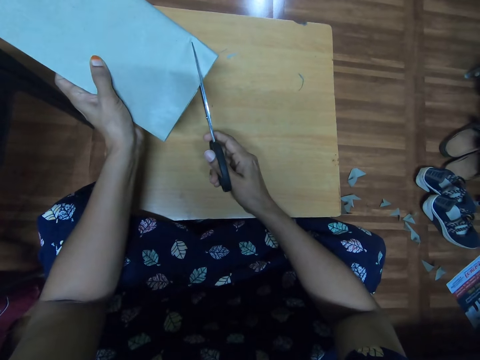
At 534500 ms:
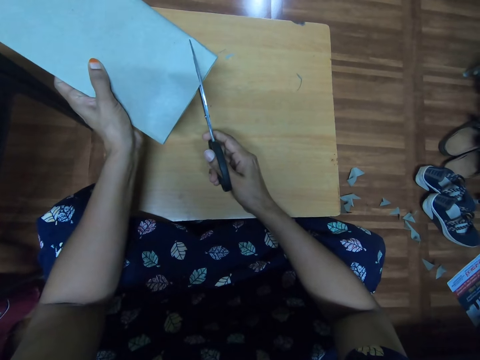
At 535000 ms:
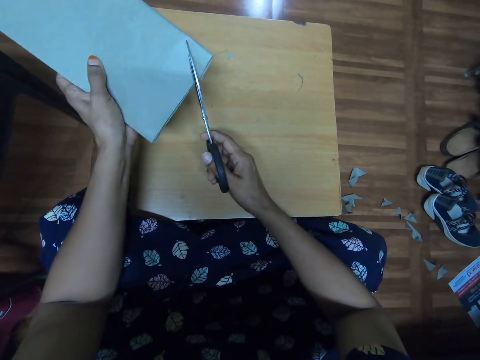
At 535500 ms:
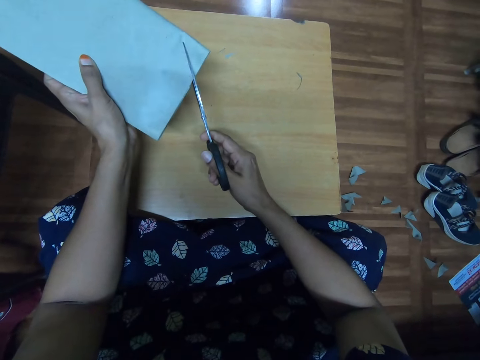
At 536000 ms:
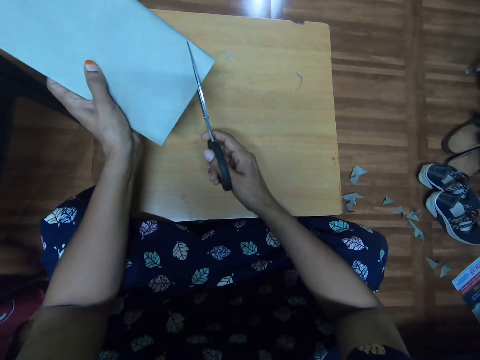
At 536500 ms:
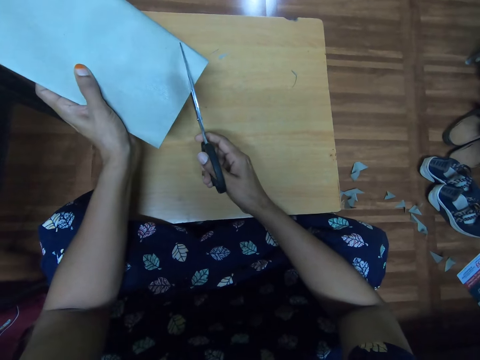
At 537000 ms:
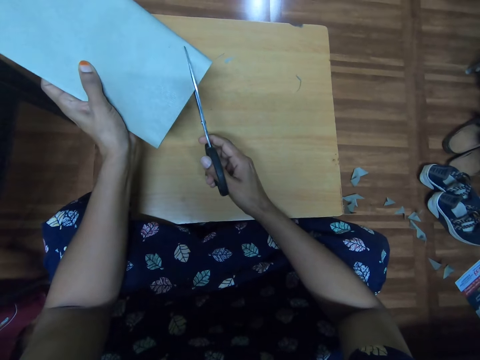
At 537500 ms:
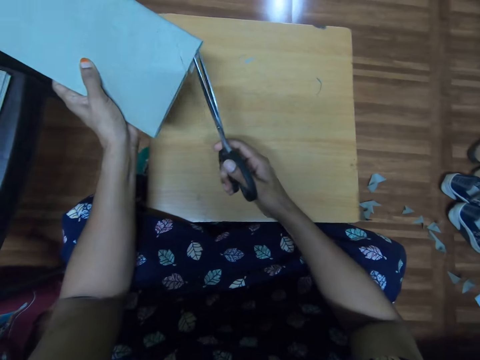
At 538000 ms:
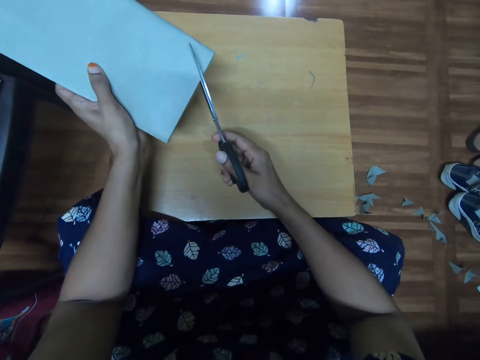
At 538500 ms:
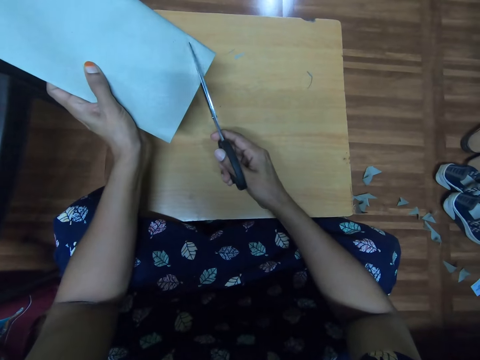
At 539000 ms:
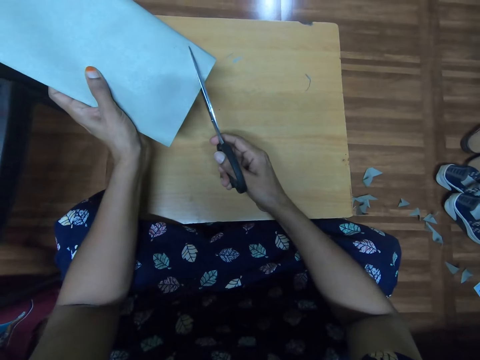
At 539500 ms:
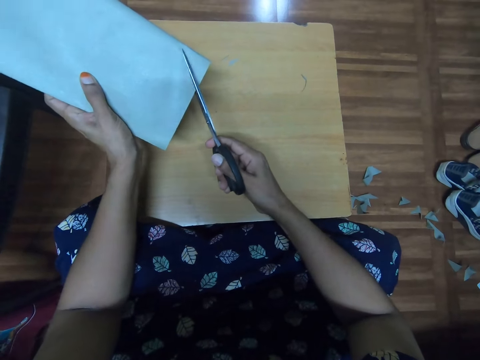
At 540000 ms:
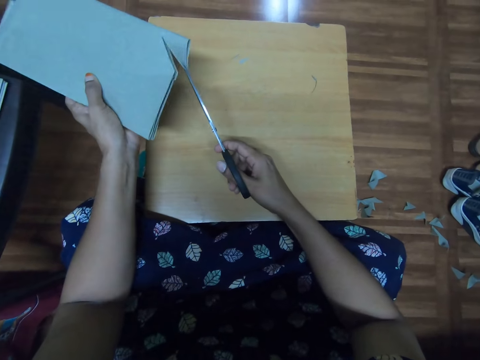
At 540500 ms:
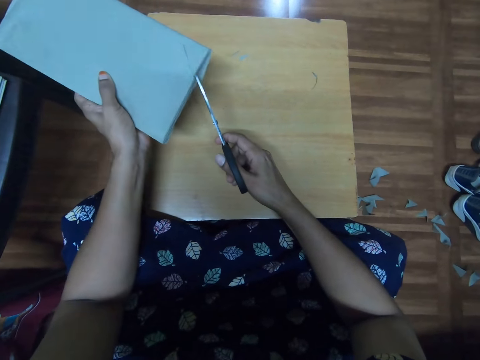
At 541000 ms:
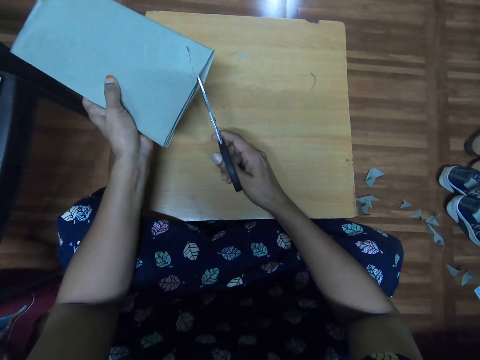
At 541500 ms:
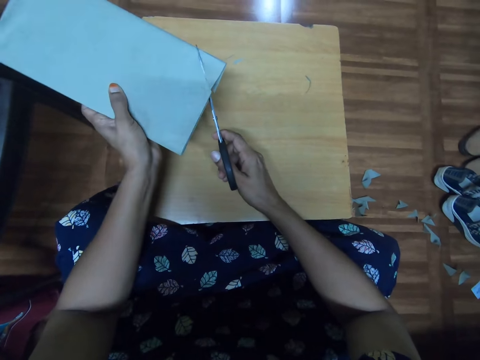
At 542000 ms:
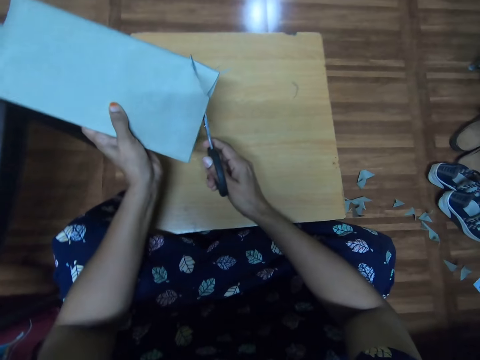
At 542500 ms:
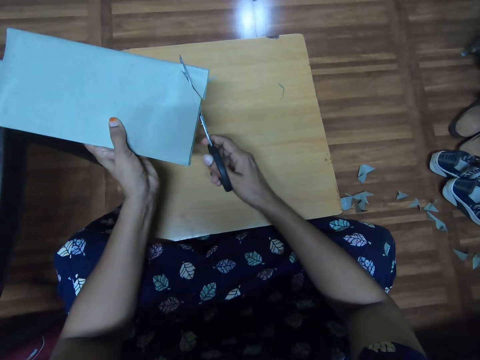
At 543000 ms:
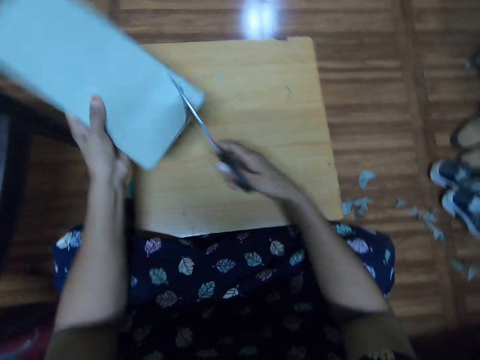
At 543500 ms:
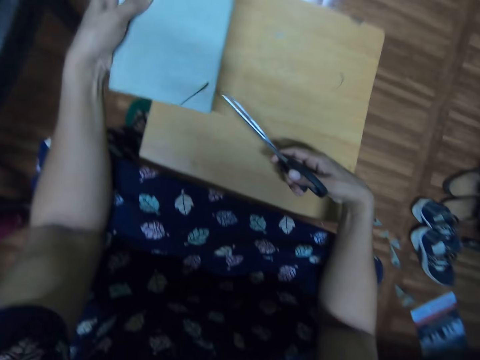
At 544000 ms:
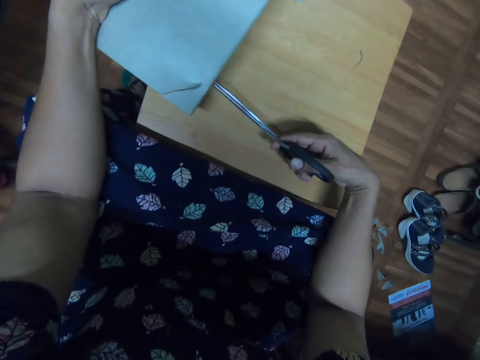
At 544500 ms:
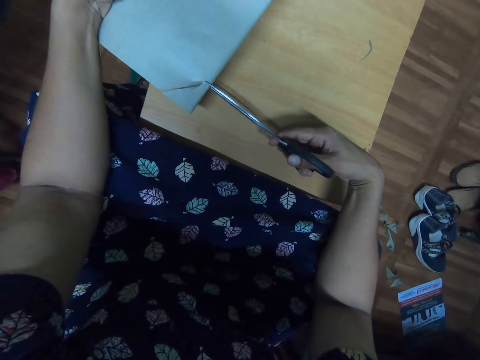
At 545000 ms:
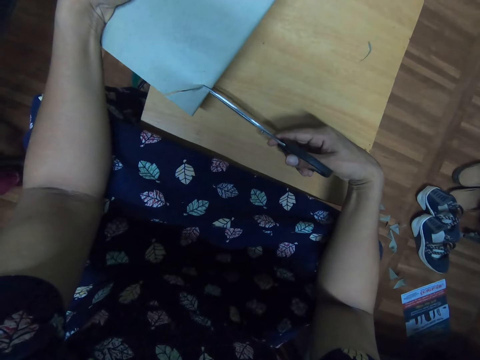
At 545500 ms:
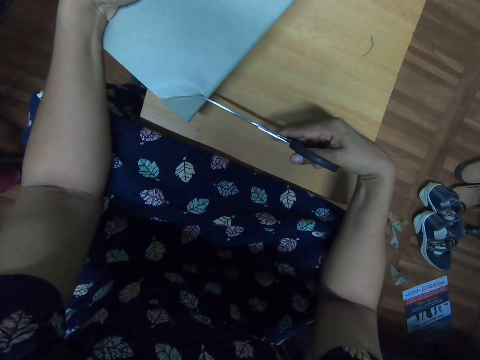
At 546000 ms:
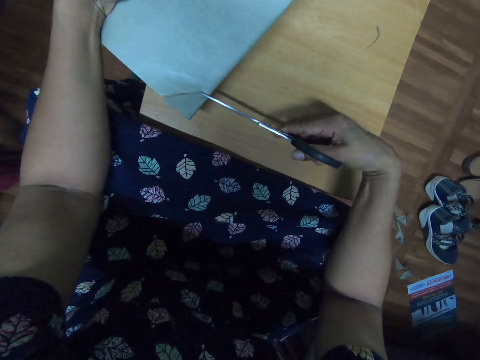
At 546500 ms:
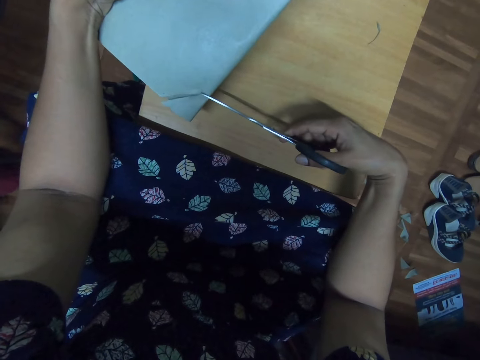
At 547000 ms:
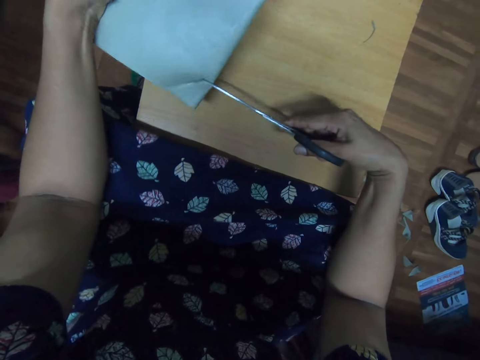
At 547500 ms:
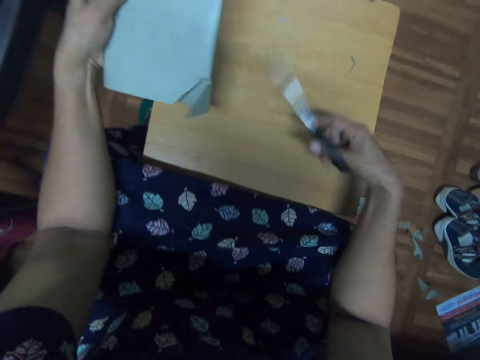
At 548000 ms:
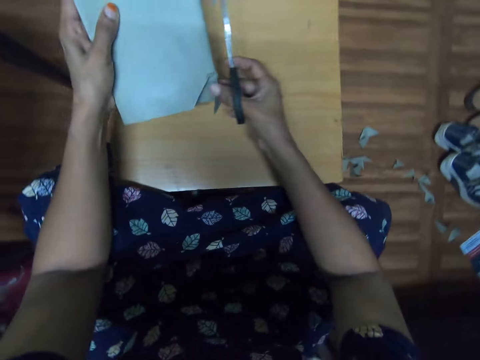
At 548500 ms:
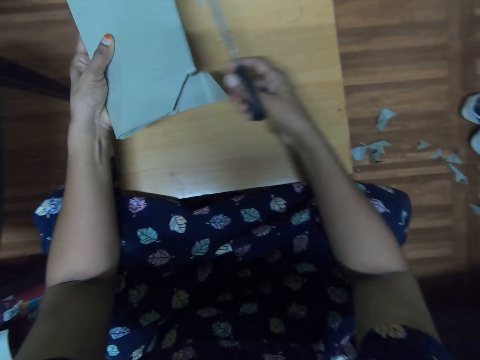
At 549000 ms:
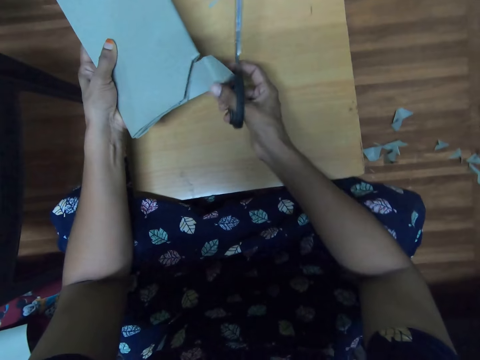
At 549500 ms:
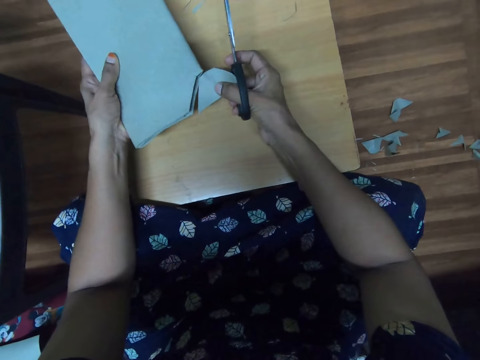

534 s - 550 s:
The camera wearer turns the book. They cut the cover. They remove the piece of cover with a hand.

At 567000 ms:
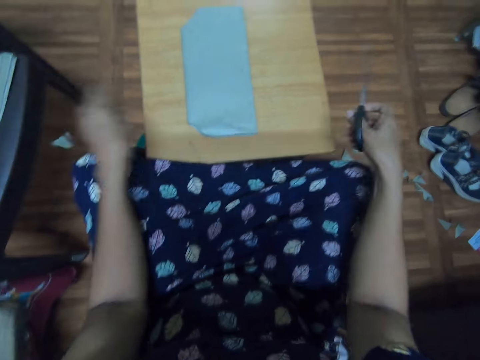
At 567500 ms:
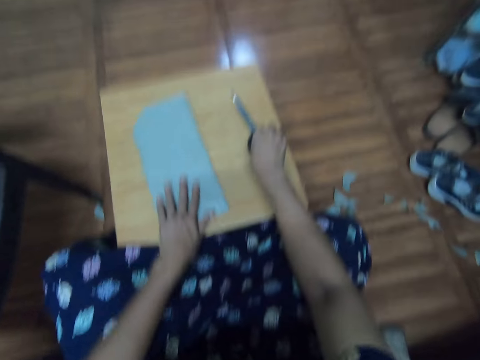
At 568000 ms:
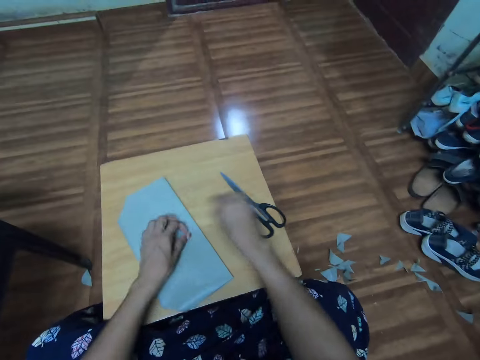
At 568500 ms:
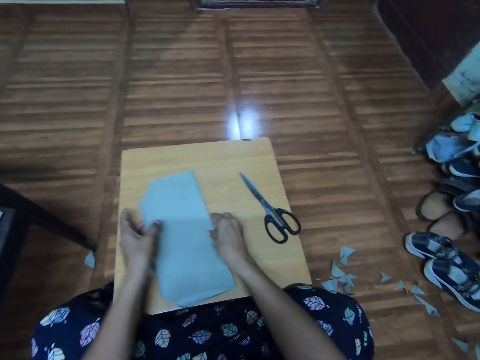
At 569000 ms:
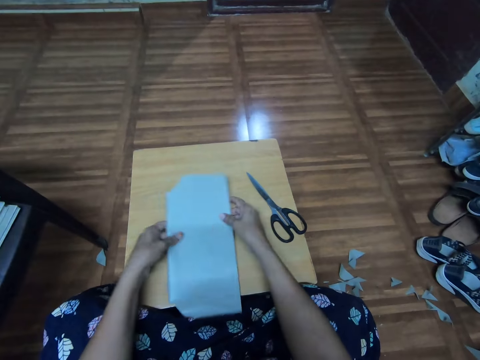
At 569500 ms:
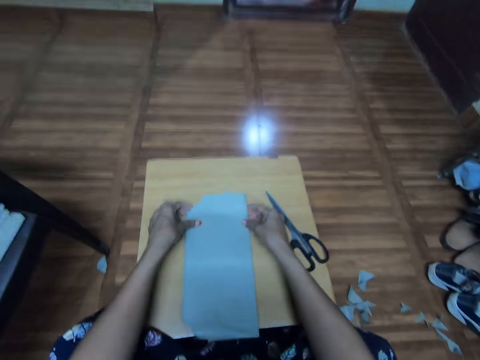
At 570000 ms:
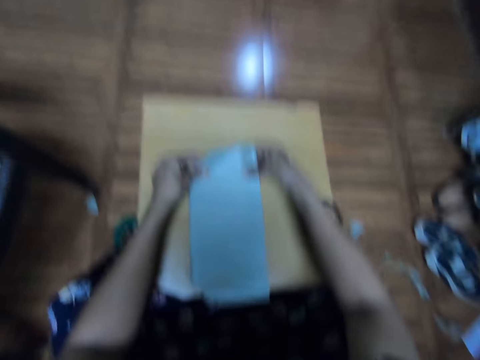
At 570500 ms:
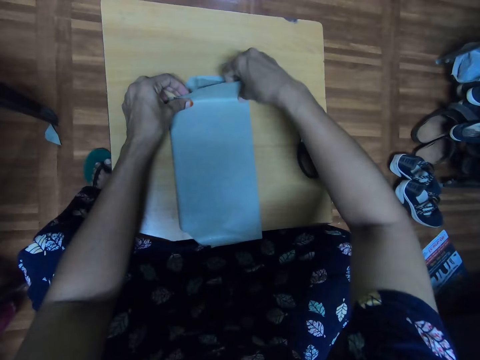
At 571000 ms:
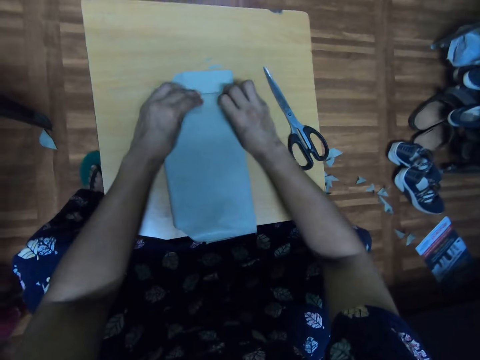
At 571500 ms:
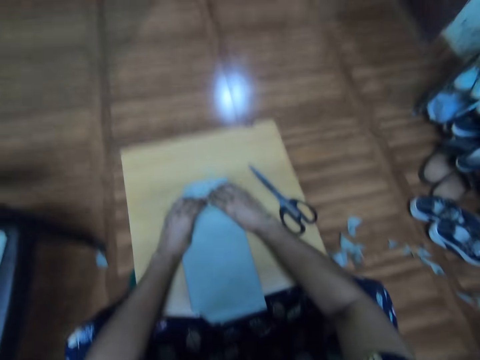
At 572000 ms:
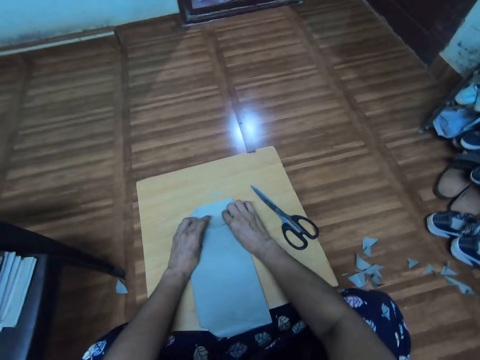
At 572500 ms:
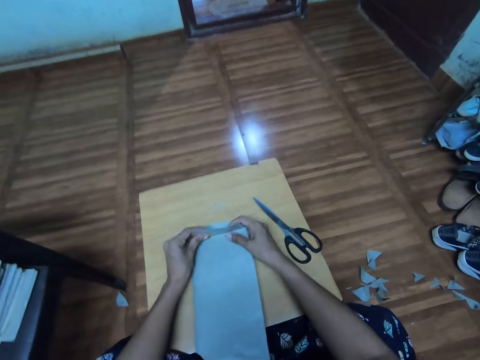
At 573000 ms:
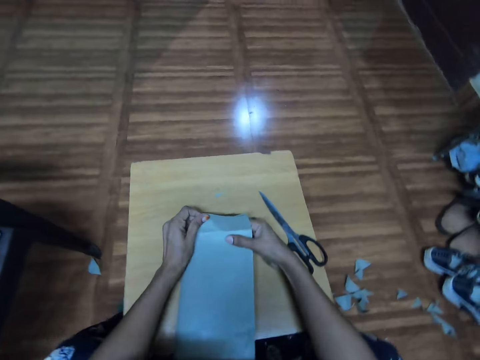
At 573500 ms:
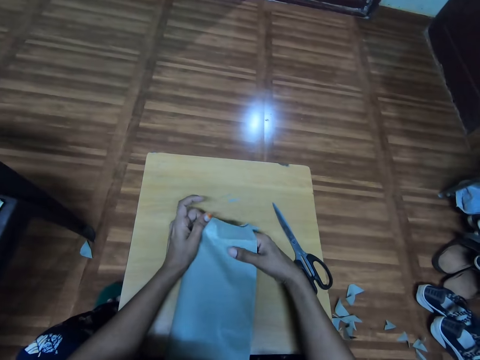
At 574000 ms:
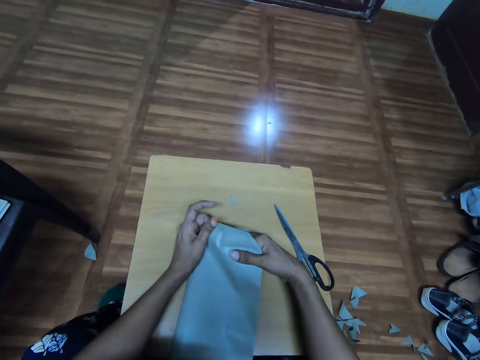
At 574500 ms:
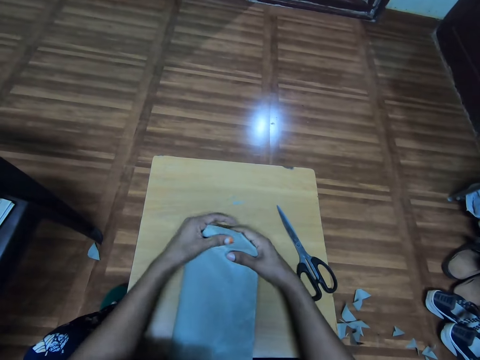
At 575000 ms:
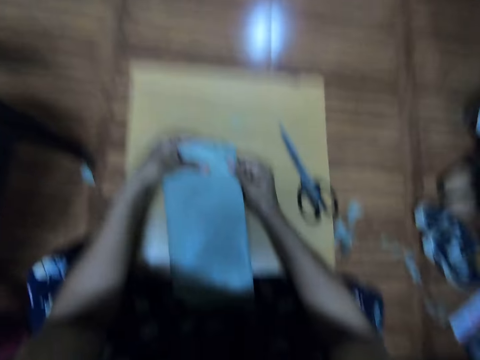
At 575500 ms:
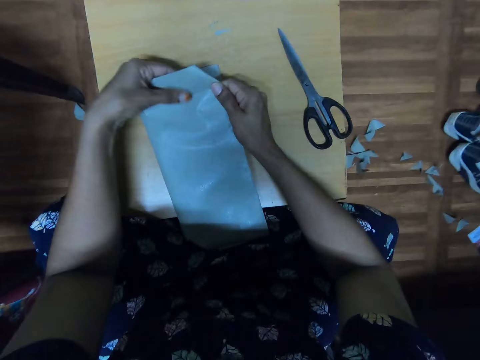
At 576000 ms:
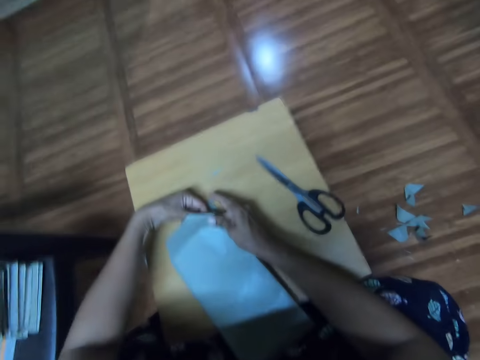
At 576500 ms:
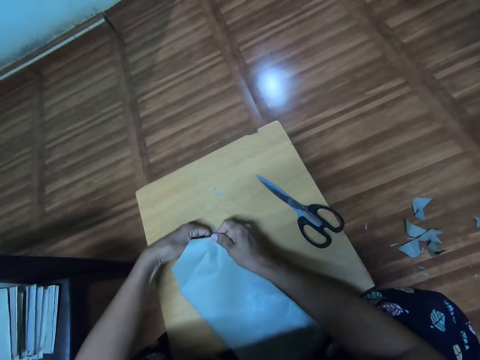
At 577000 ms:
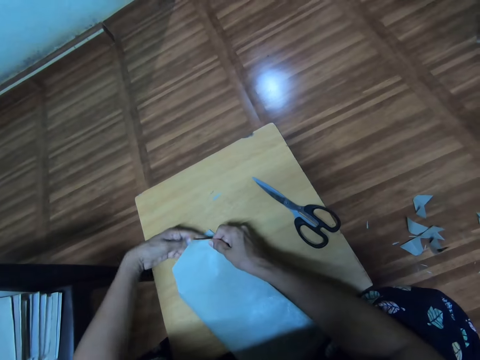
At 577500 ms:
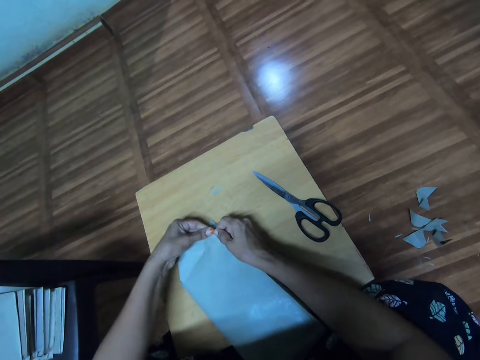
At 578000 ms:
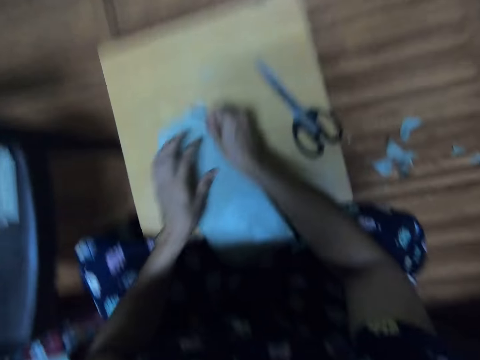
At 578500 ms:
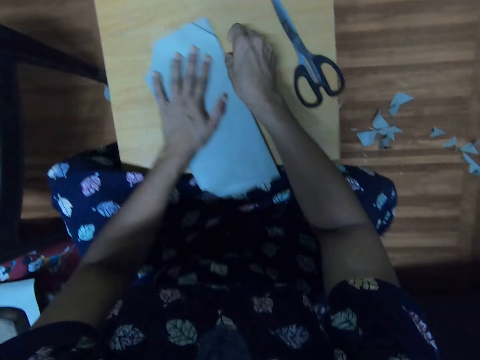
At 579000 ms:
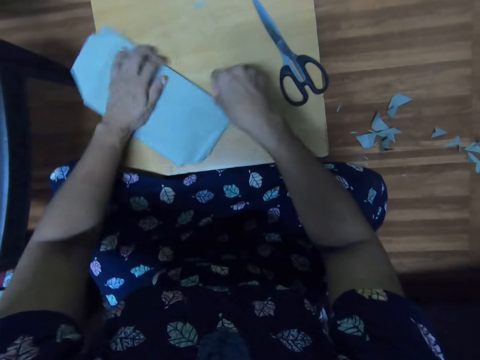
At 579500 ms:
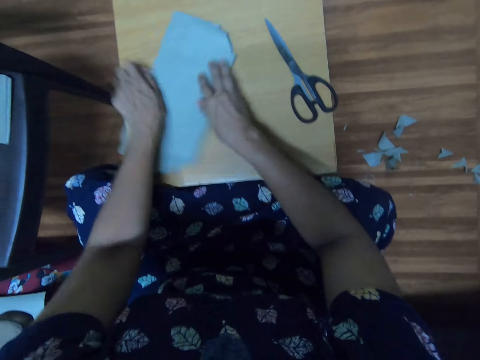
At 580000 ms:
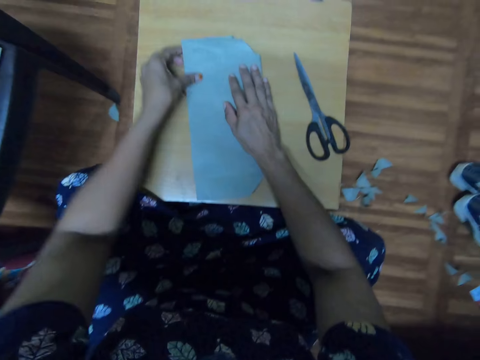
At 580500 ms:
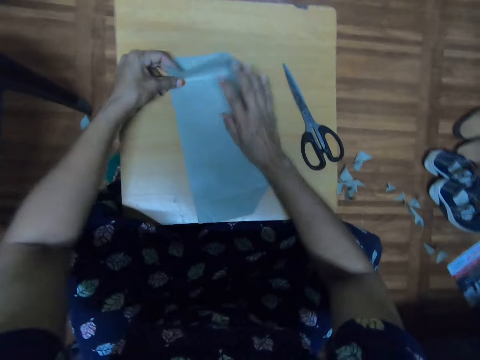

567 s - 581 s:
The camera wearer throws a paper cover on the floor. They drop a pair of scissors. They pick up the paper cover. They fold the paper cover. They adjust the paper cover on a book with the right hand. They fold the paper cover. They turn the book around. They adjust the paper cover on the book.
